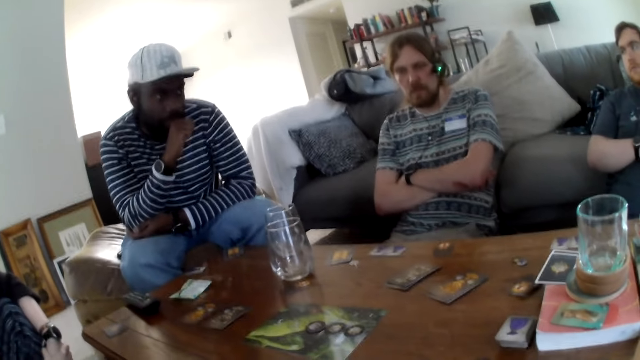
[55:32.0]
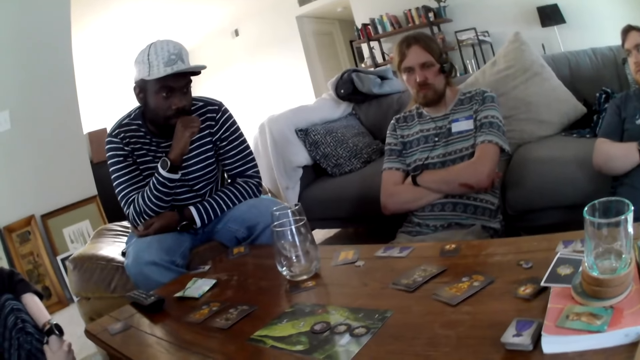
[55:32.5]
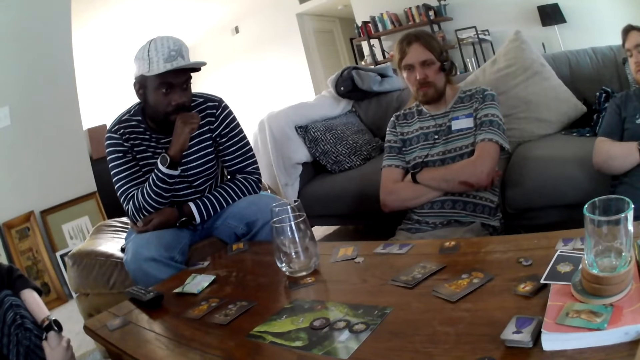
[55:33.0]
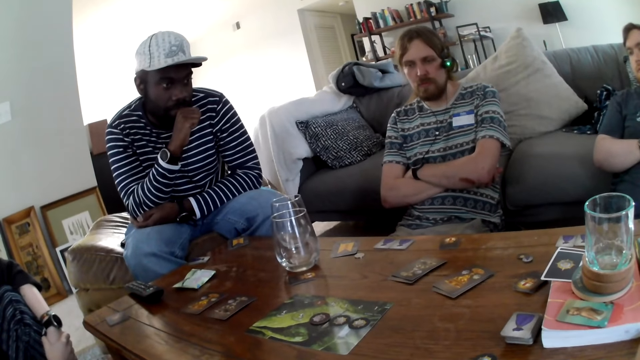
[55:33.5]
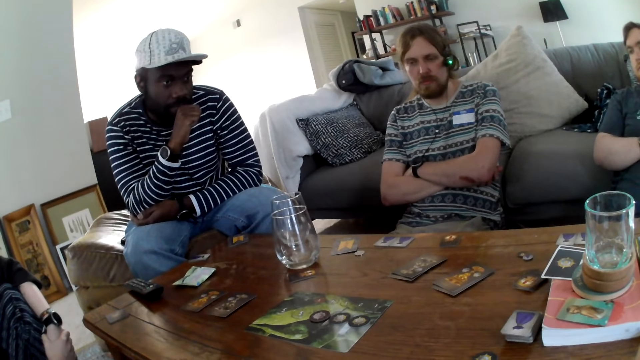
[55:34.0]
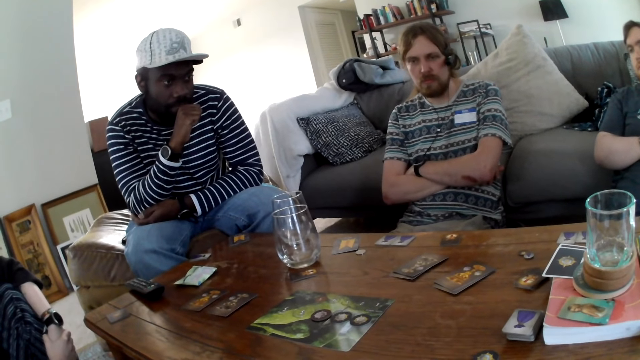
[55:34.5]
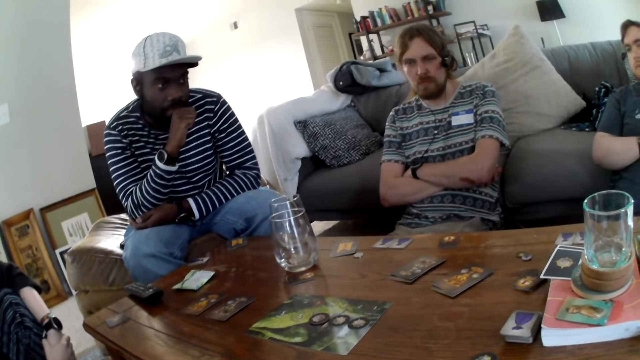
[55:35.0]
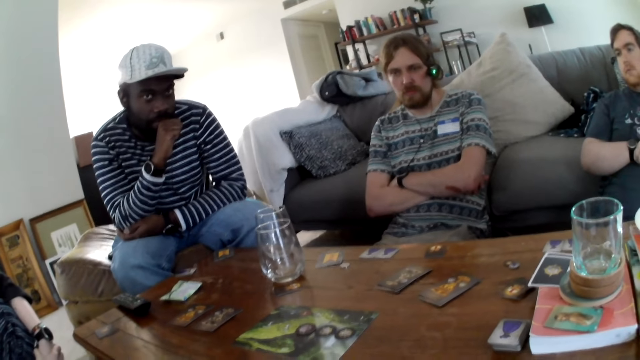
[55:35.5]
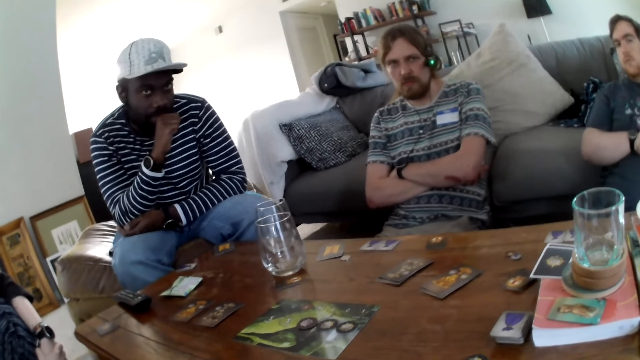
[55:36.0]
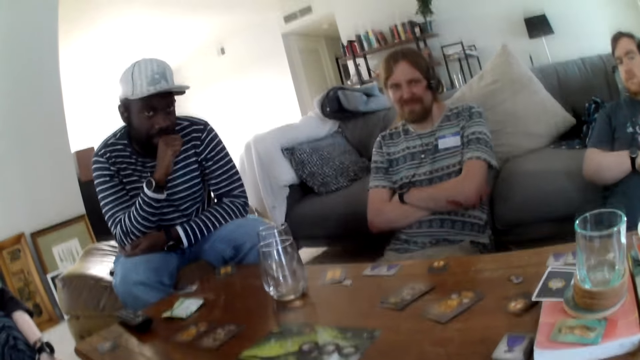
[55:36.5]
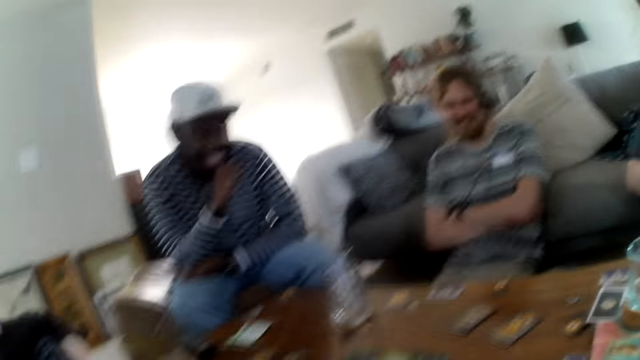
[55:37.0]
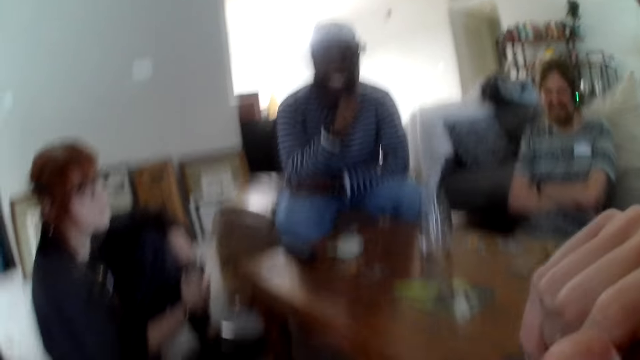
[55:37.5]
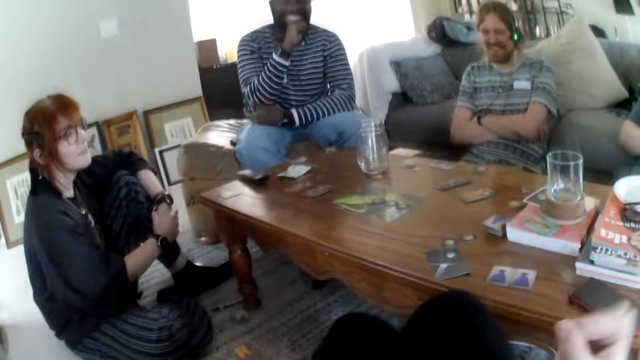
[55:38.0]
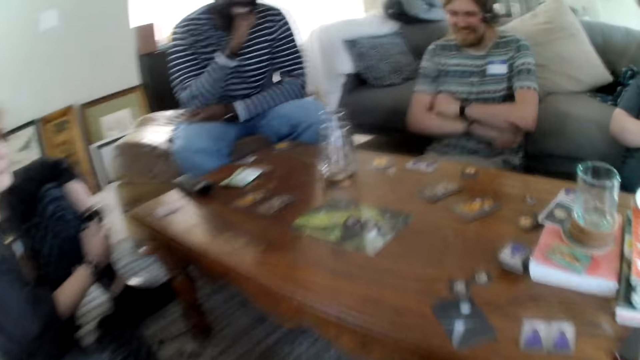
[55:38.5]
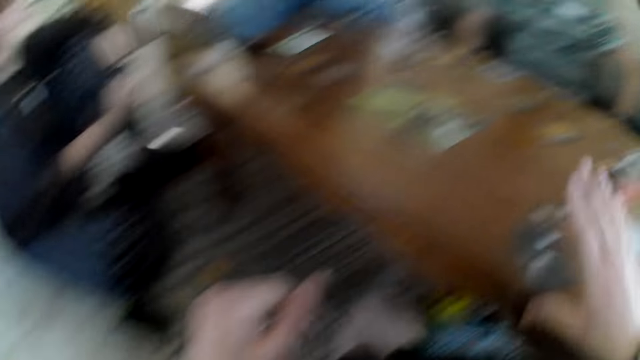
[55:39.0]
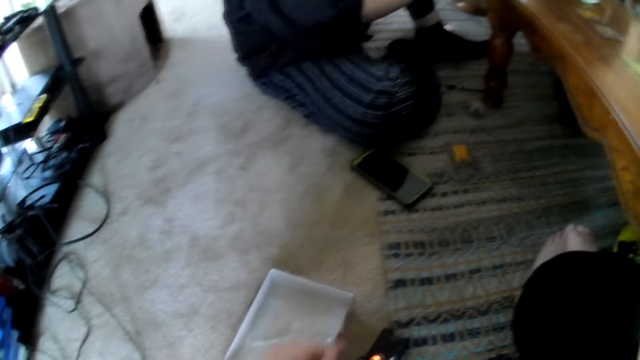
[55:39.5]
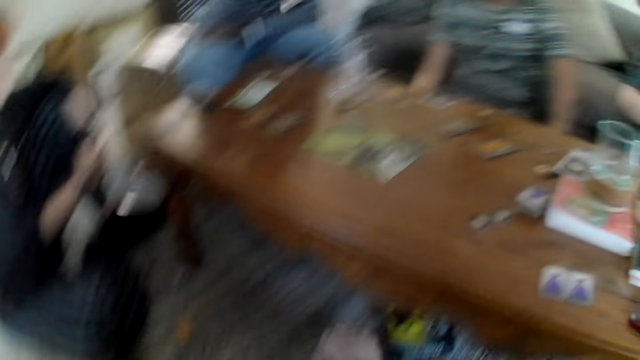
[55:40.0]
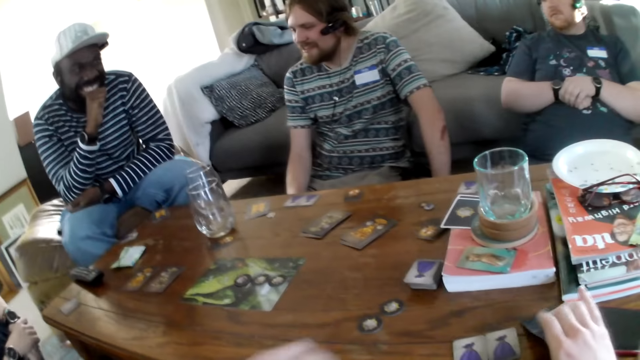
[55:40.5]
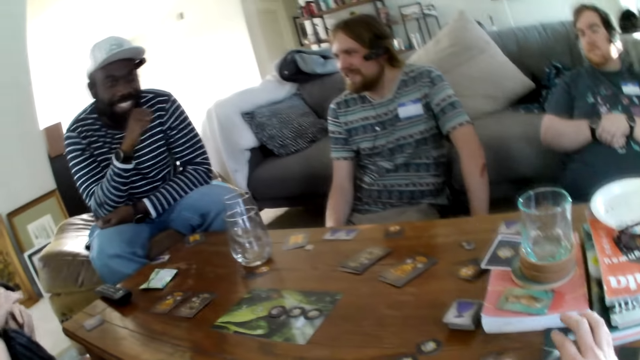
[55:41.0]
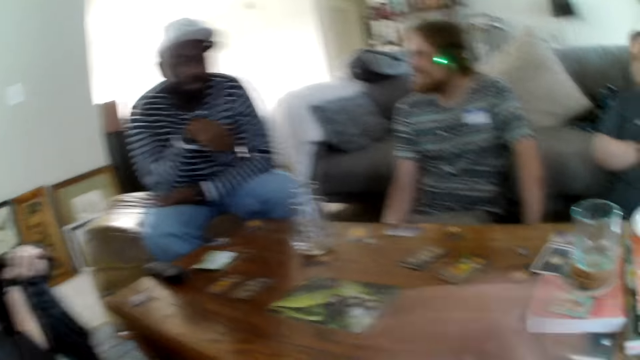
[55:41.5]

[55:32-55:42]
The camera wearer raises hands.

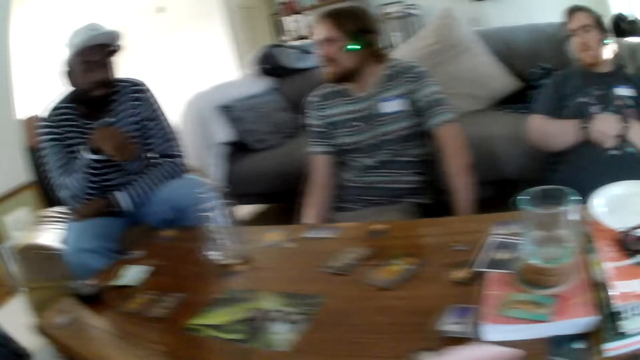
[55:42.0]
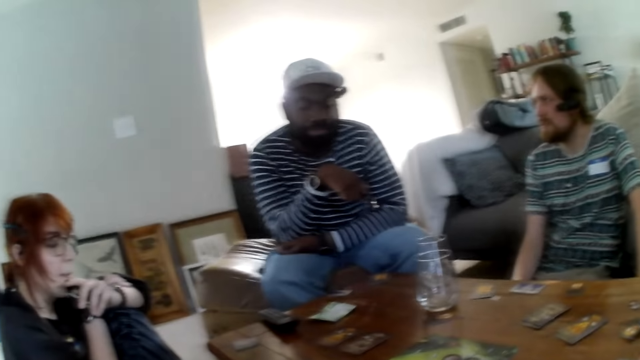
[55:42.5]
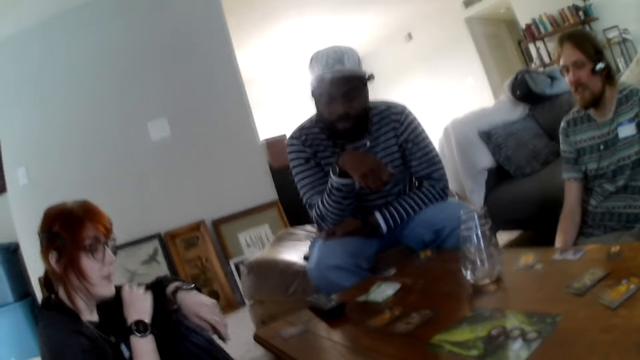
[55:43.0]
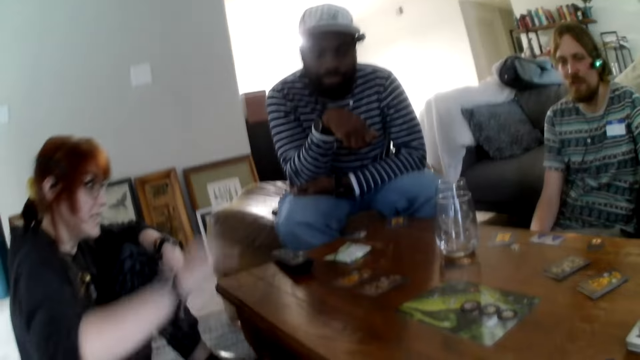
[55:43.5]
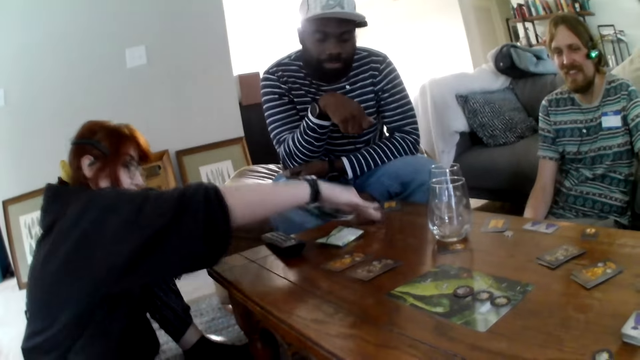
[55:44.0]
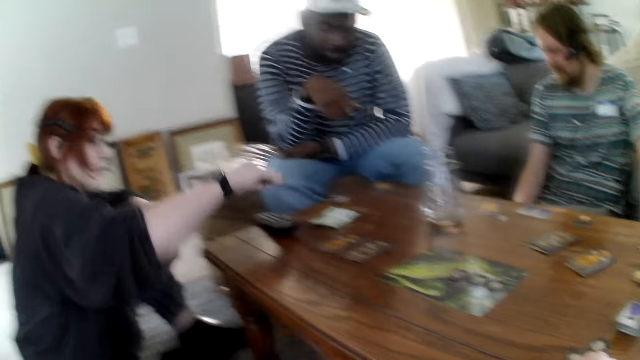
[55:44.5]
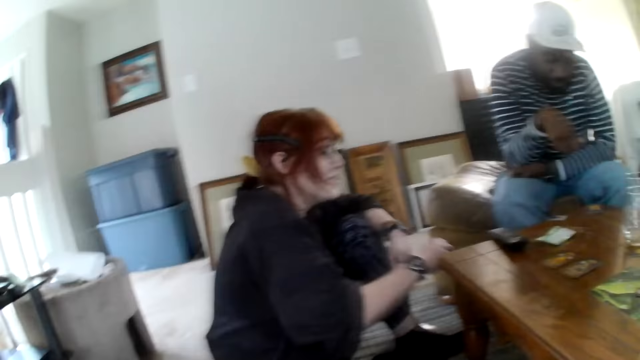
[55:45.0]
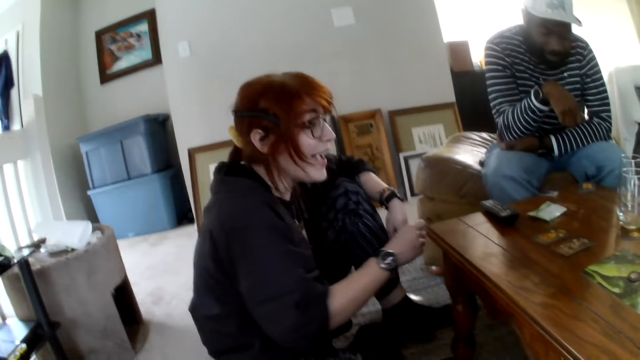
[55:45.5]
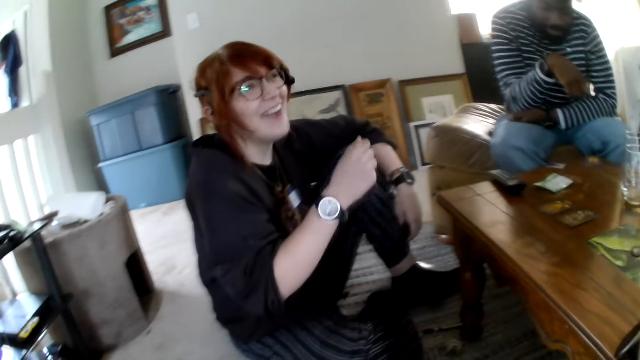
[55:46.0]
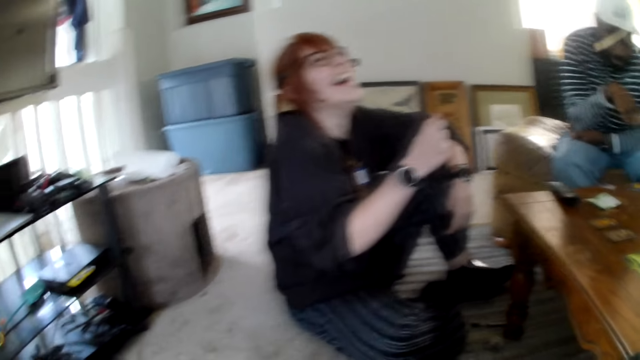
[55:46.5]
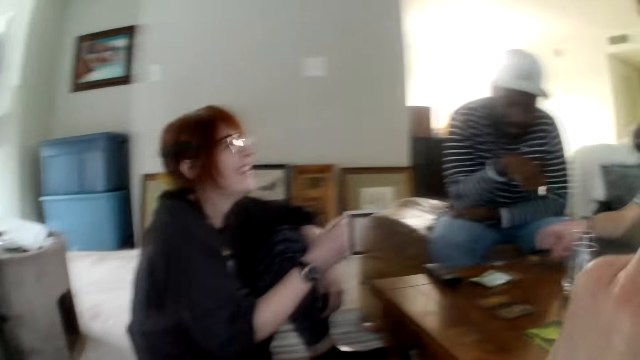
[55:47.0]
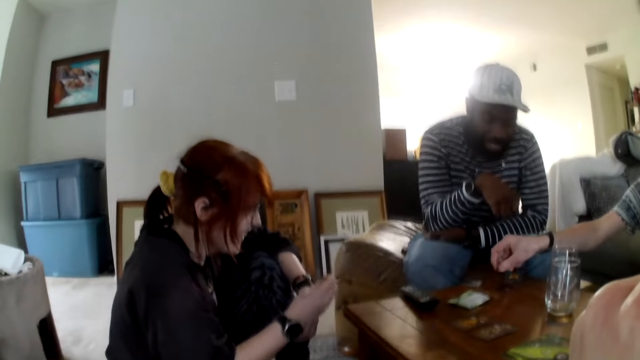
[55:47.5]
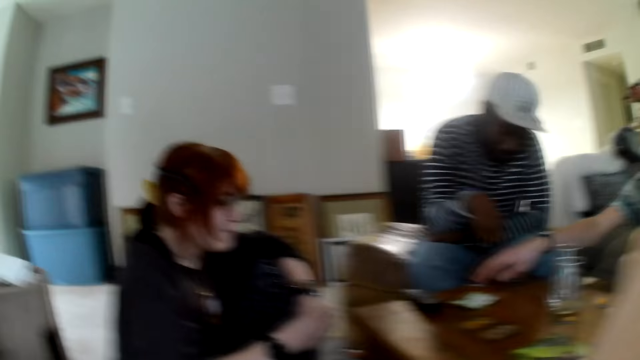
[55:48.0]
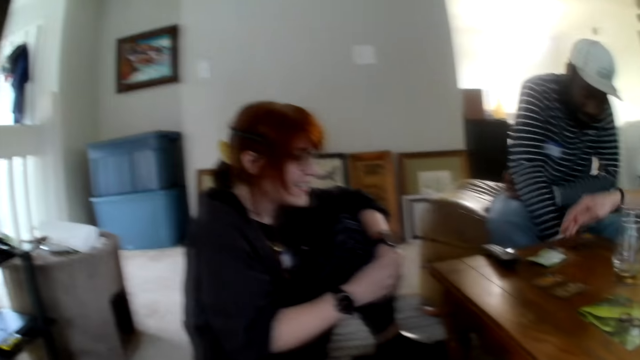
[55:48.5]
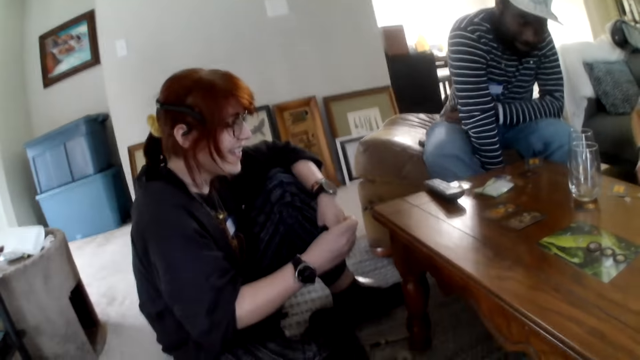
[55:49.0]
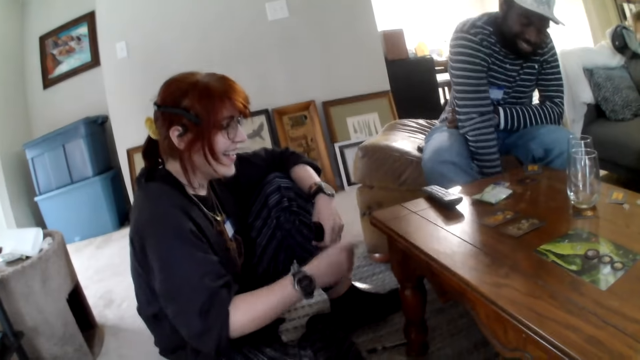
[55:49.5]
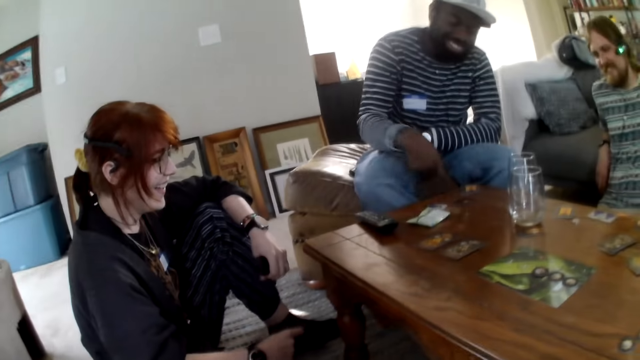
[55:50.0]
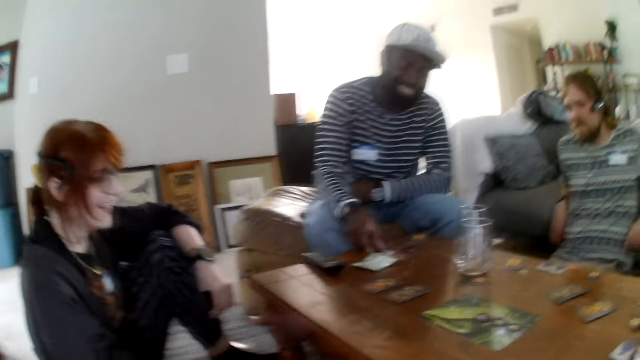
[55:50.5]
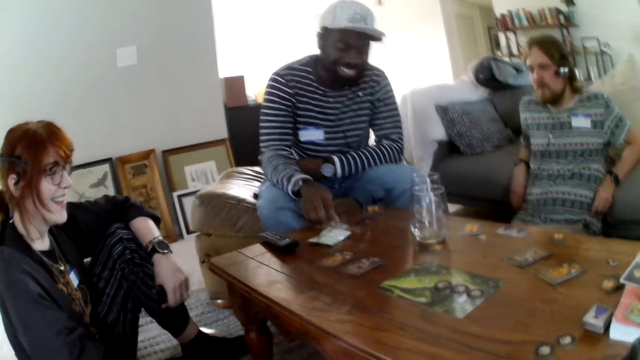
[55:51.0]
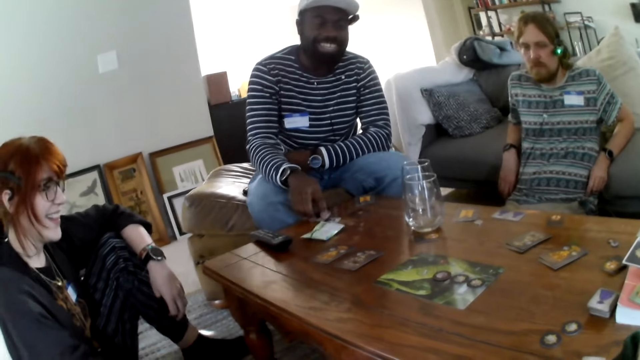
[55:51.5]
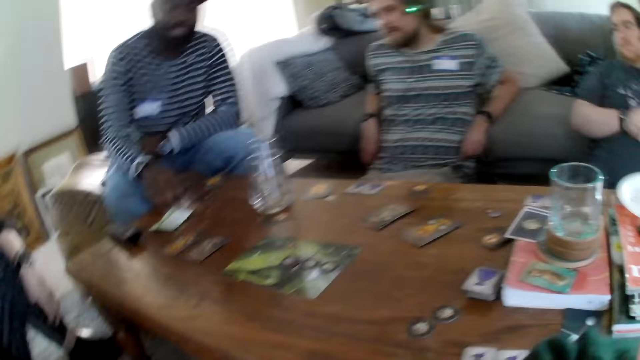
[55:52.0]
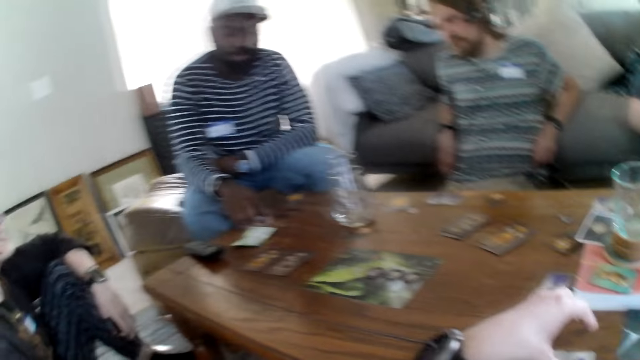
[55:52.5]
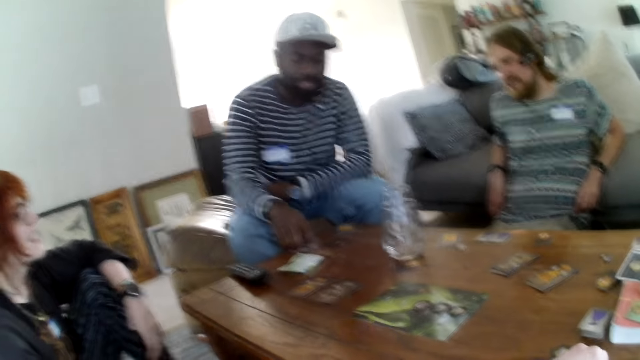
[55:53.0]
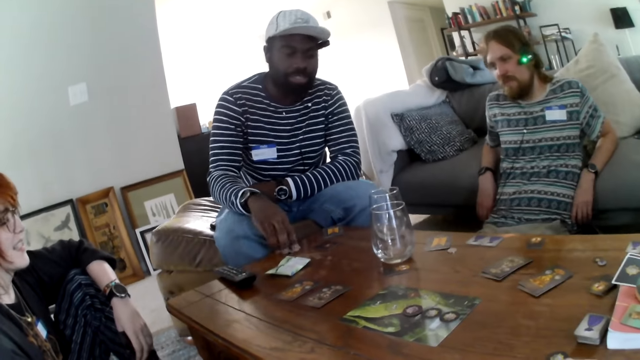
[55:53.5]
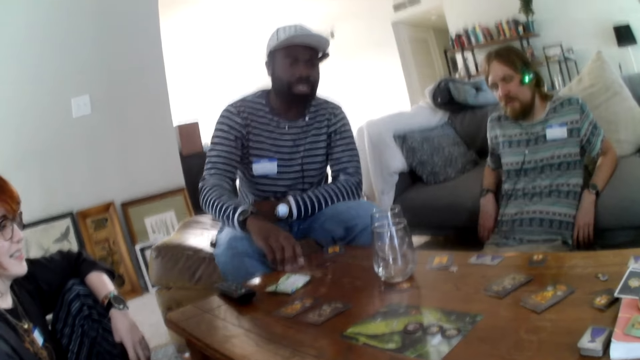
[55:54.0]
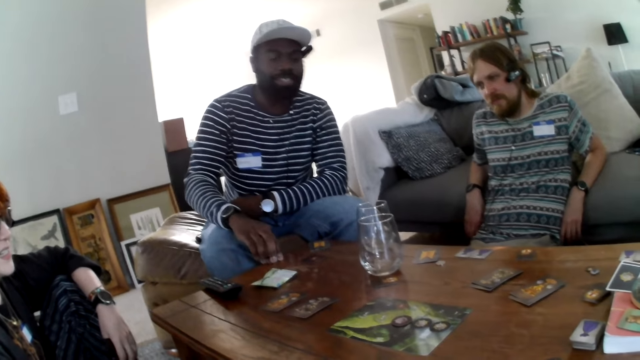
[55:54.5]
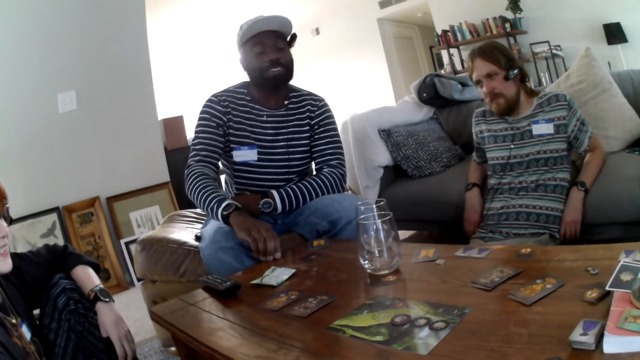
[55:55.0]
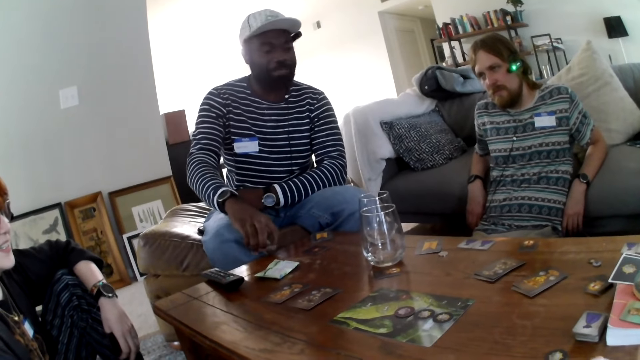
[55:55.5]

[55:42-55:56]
A person puts something in the mouth and taps the table. Another person puts a card on the table. A third person picks up the card. A fourth person picks up a card. The camera wearer moves a hand.
